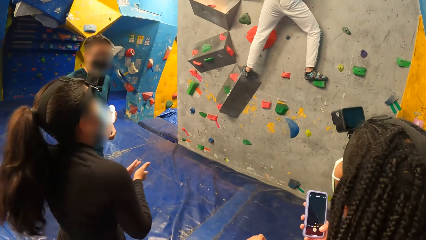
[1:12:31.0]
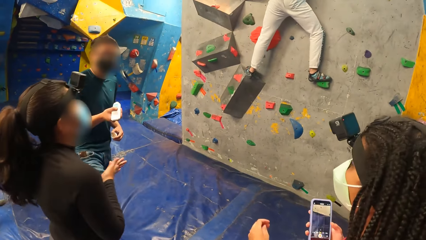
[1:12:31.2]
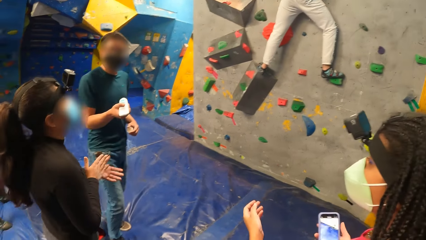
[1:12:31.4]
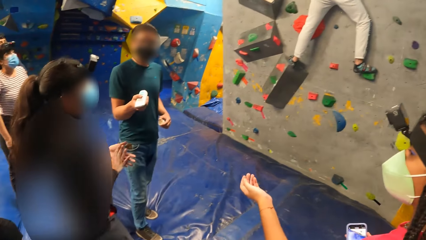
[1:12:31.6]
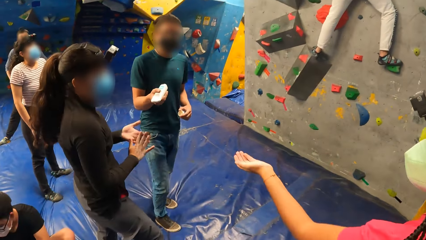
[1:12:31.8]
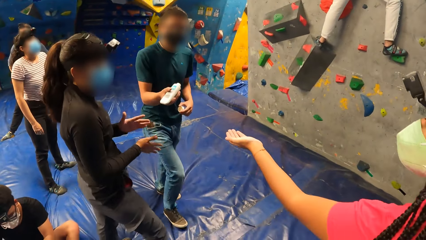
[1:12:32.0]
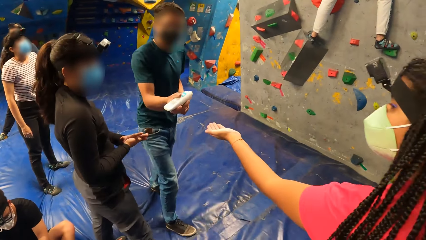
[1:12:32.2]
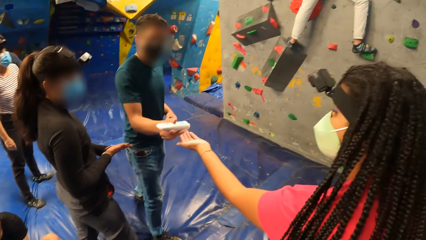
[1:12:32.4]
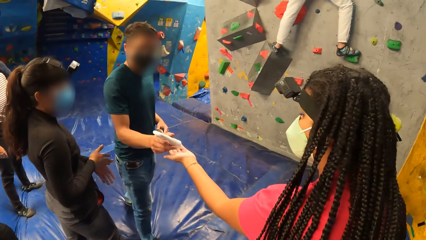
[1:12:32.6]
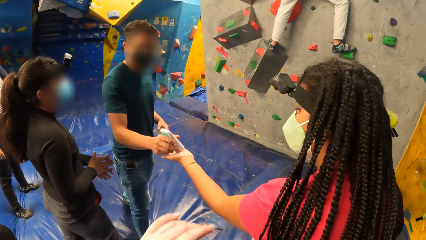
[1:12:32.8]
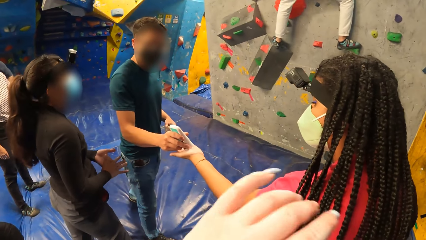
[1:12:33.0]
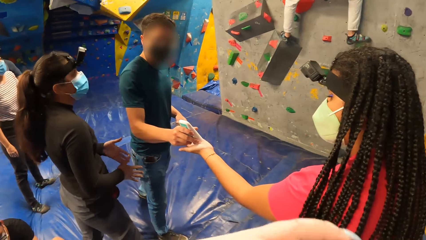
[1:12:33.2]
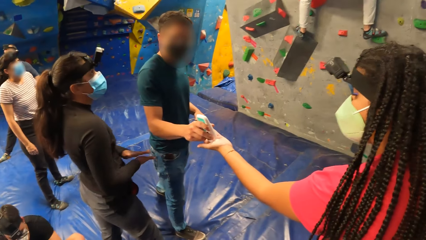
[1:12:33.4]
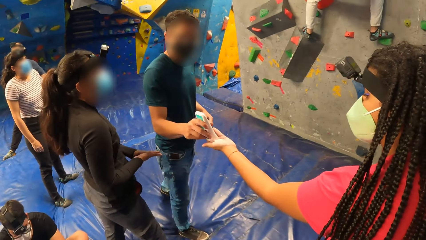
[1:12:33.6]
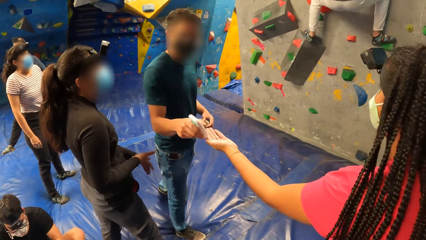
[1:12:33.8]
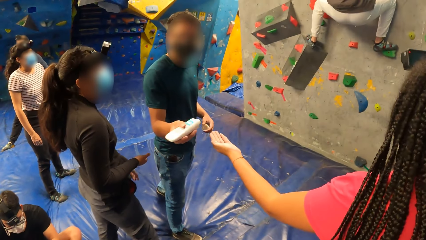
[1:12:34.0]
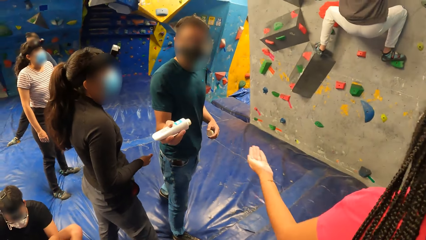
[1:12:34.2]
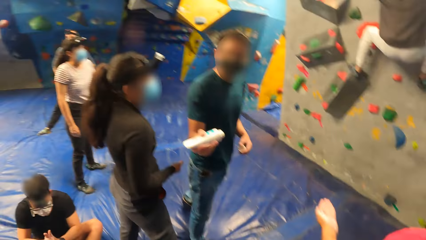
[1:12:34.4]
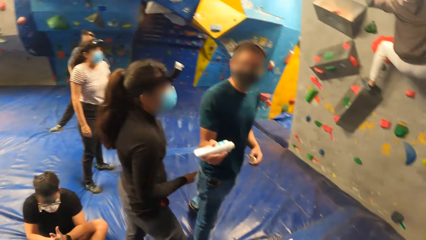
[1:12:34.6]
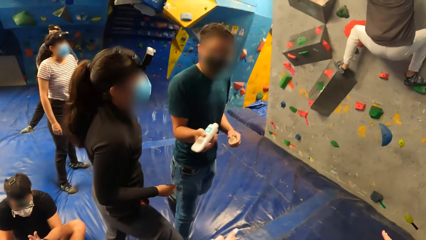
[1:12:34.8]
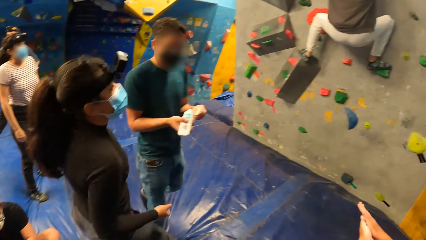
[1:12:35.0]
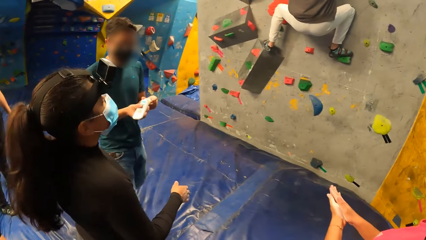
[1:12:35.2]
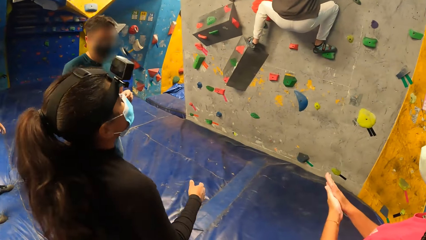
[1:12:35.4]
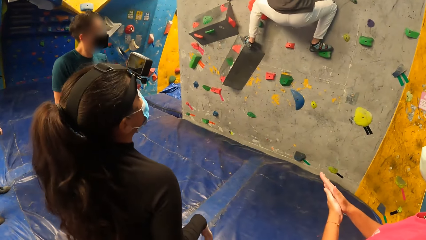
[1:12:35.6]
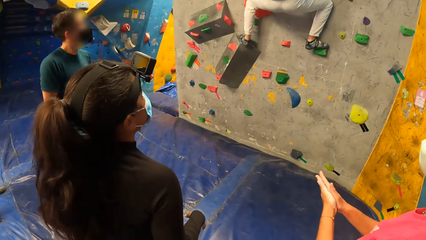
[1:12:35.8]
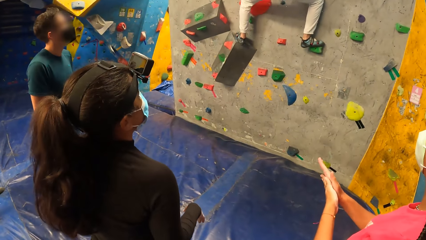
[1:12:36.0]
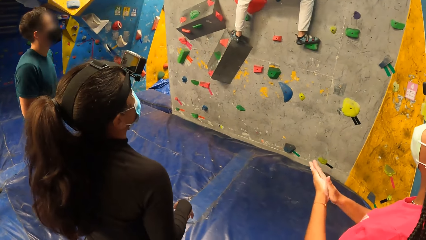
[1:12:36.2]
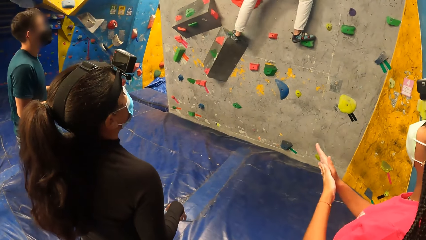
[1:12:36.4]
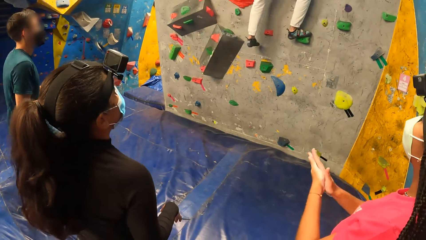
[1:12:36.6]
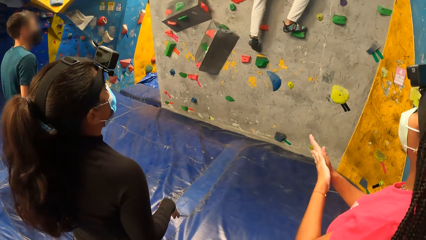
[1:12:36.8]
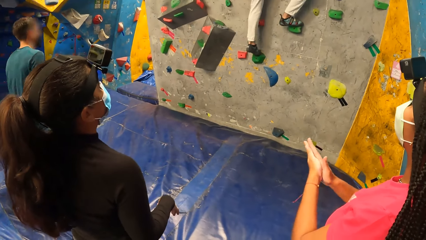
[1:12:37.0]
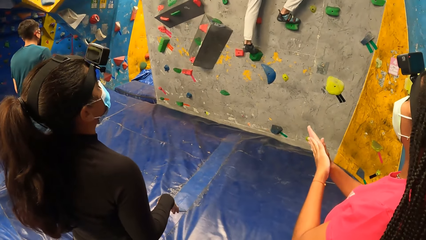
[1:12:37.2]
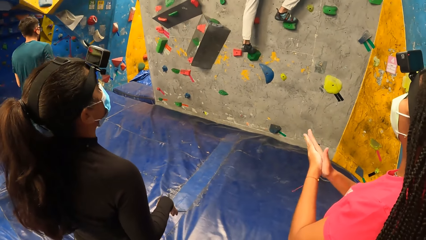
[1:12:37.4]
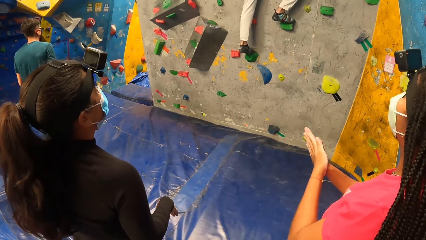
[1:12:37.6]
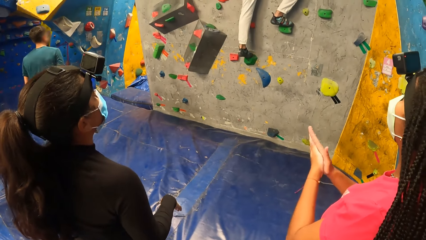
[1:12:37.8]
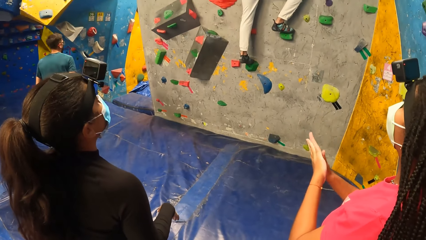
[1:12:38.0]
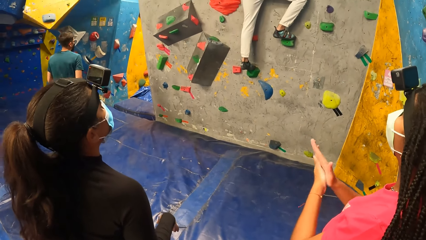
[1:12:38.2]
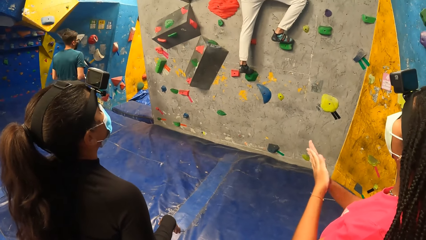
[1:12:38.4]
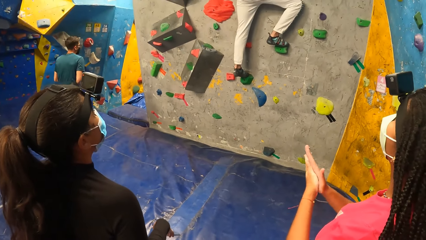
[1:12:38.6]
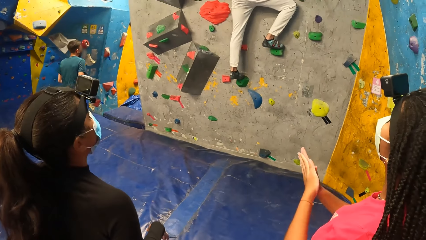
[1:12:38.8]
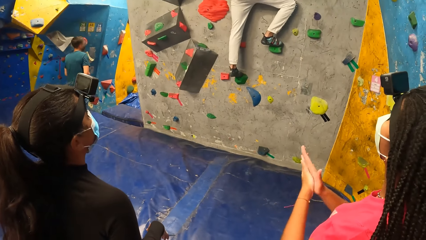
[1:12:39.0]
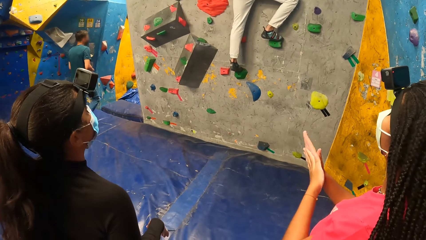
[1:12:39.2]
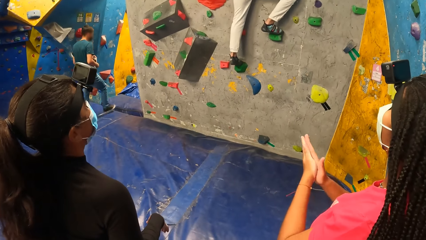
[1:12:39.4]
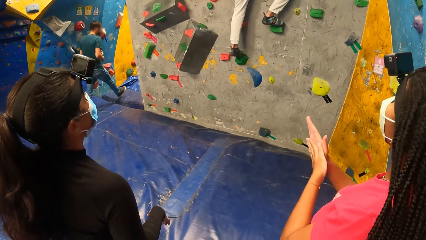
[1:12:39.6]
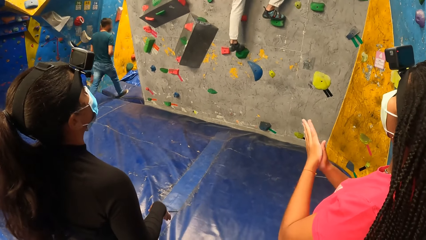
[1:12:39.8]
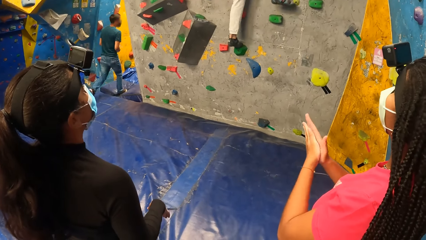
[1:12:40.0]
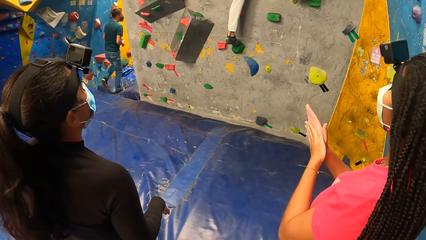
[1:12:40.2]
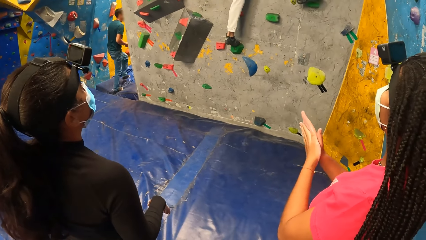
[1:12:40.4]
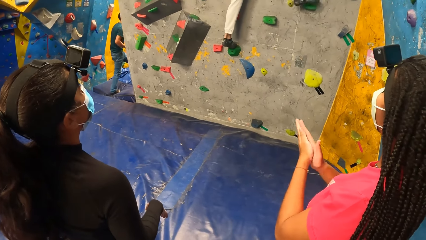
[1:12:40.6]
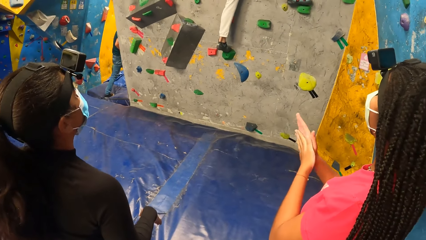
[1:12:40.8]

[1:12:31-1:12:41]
The man pours gel onto a woman's left palm with his right hand. Another man talks to the camera wearer. The woman rubs her palms together. The first man covers the gel tube in his right hand with his left hand. The camera wearer looks around.

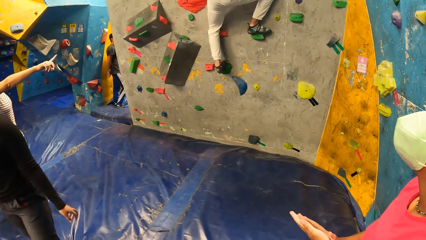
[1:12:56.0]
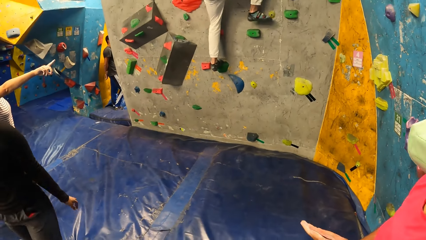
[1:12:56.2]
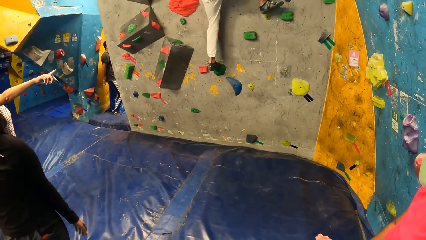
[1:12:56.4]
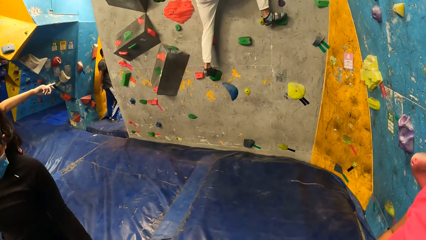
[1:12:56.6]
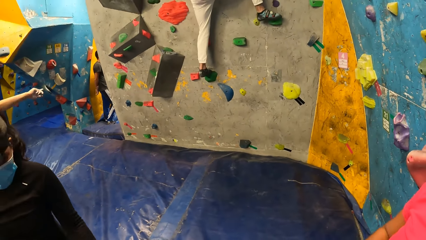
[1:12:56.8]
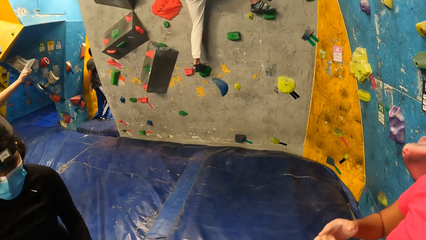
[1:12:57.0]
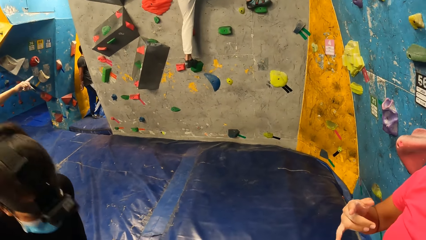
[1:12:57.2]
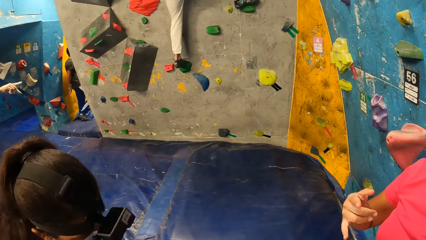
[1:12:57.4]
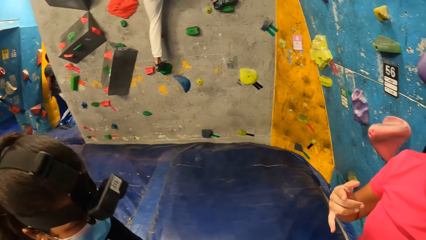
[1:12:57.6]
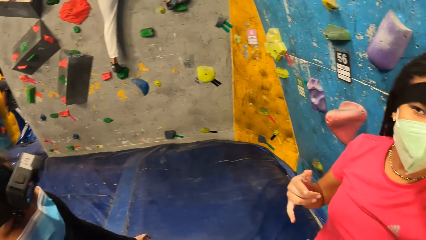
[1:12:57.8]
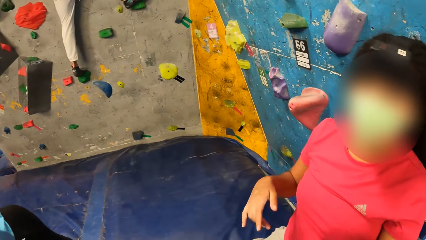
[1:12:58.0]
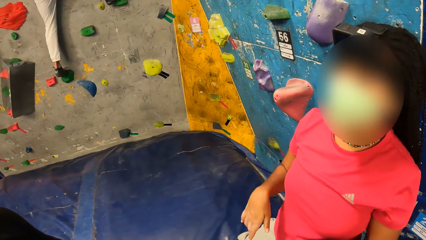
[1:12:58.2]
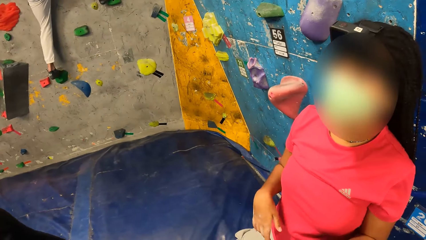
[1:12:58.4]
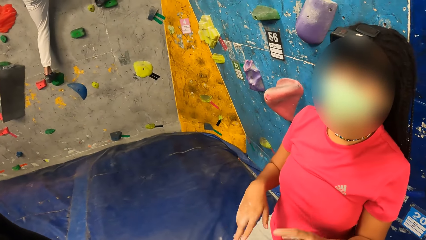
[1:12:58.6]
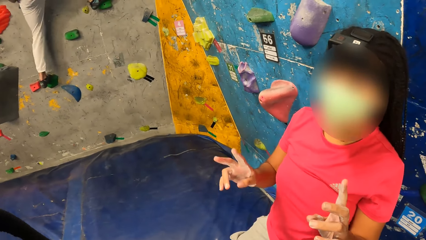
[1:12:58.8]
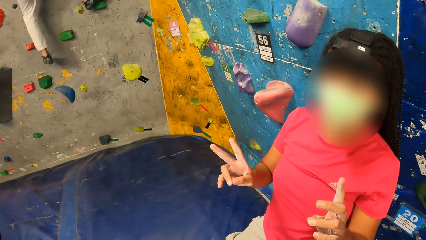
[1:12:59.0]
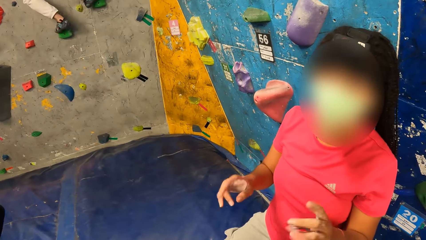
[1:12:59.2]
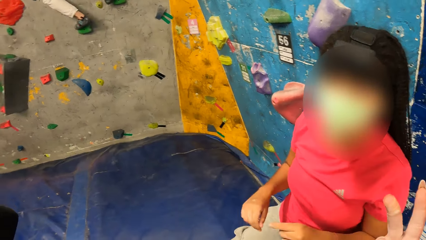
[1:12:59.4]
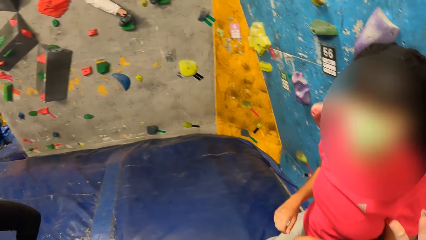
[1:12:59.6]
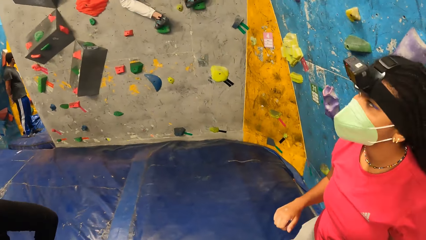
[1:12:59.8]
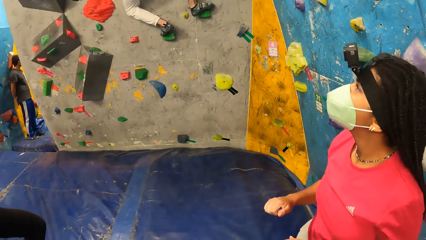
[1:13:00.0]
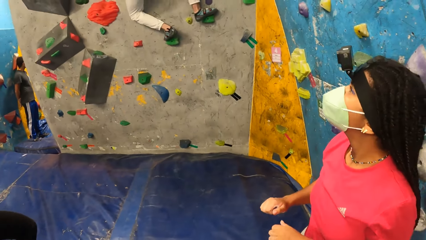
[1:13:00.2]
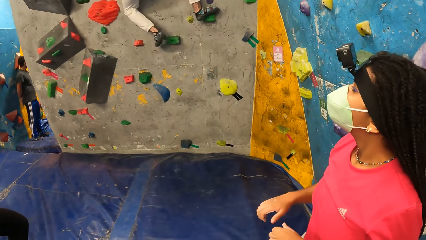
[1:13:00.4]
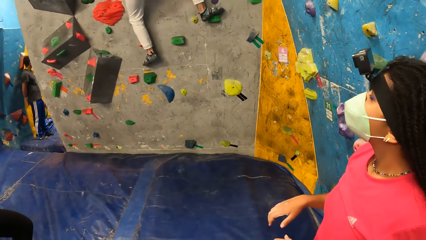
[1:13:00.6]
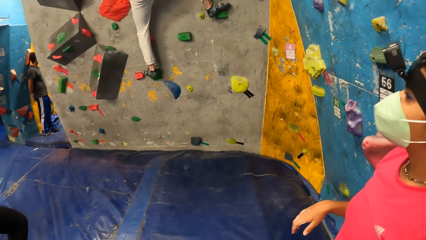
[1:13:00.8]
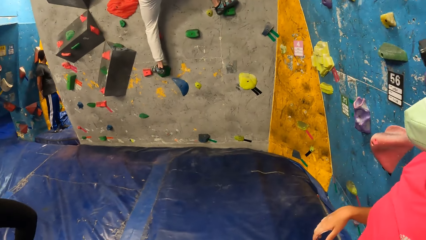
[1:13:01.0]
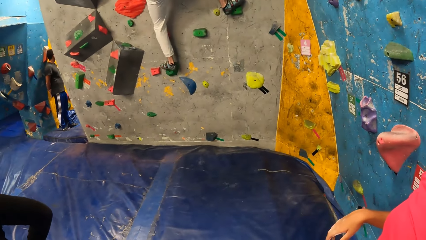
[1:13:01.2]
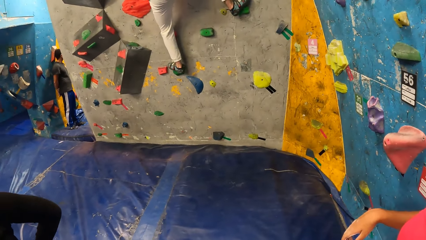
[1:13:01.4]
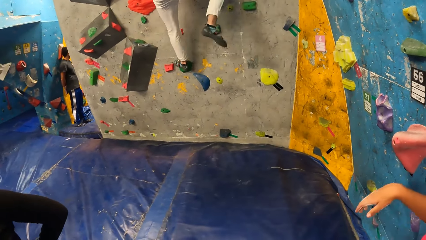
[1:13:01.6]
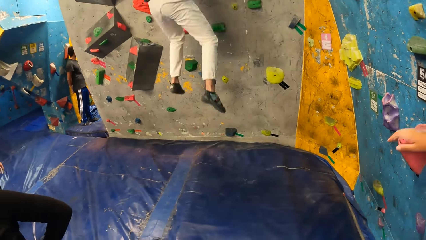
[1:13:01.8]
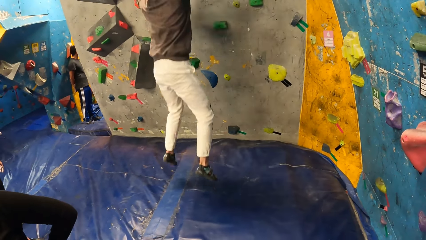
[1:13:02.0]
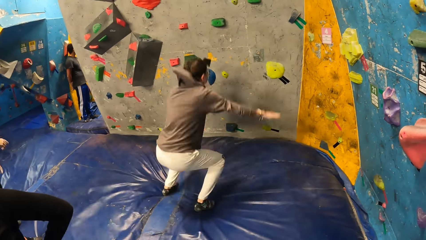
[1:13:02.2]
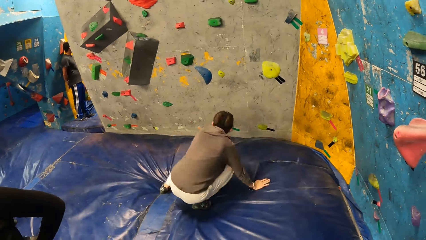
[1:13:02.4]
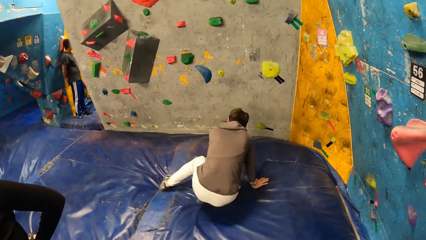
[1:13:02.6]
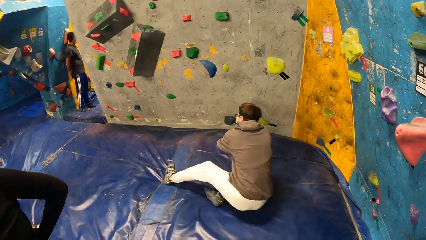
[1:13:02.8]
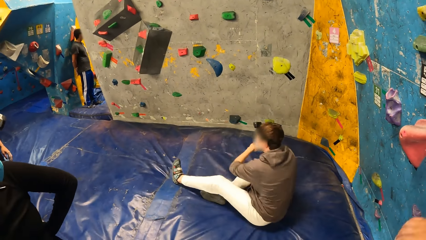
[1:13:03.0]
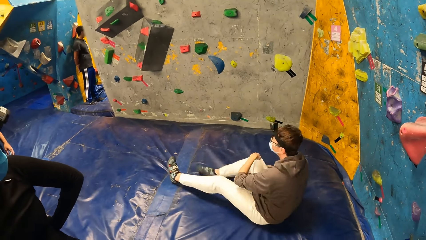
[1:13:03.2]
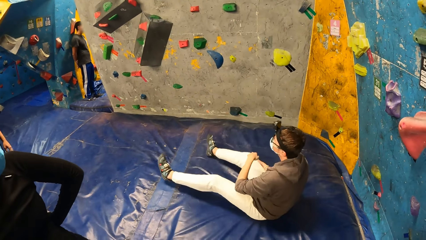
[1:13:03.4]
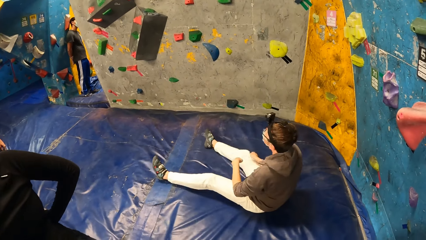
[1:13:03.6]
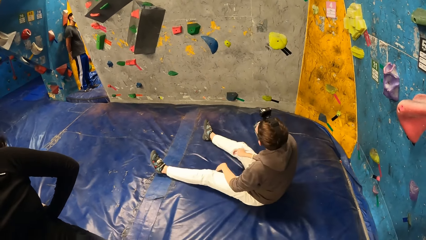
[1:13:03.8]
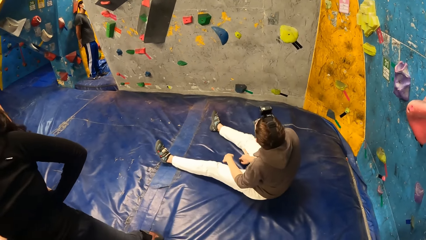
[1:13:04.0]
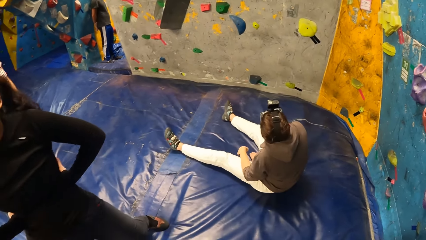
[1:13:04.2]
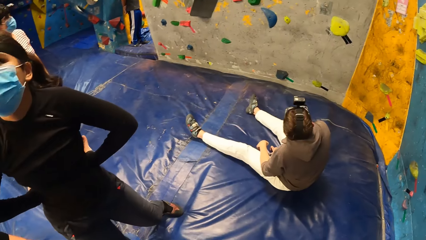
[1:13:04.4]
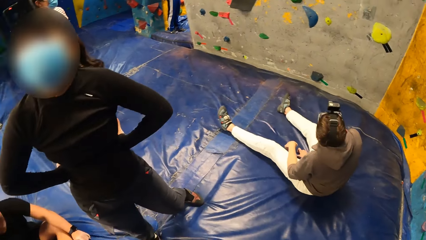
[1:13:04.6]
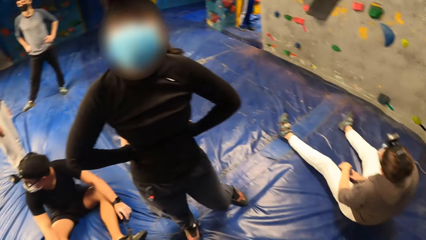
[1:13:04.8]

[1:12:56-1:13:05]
A woman talks to the camera wearer. The camera wearer looks around. The man jumps down onto the foam landing.
